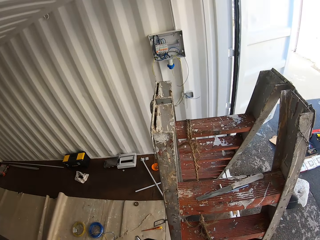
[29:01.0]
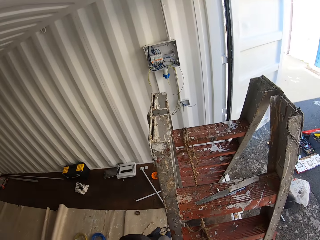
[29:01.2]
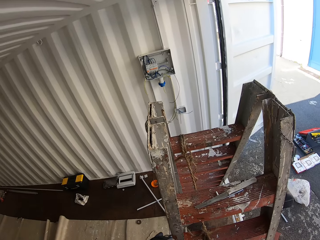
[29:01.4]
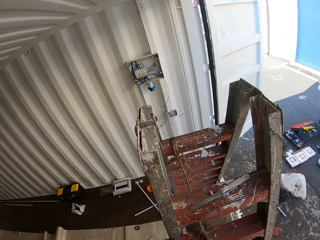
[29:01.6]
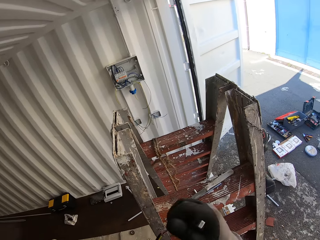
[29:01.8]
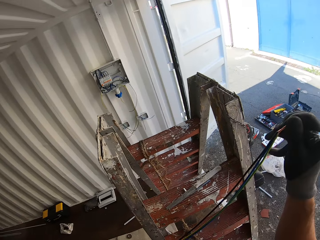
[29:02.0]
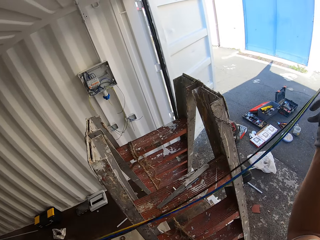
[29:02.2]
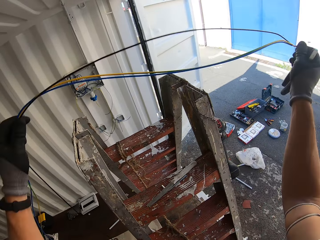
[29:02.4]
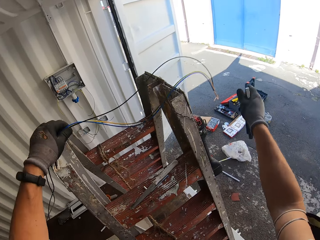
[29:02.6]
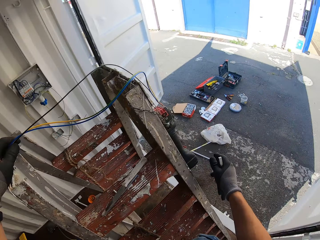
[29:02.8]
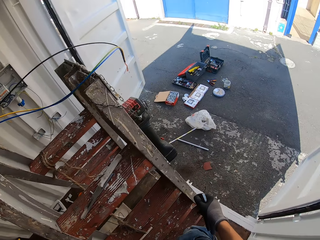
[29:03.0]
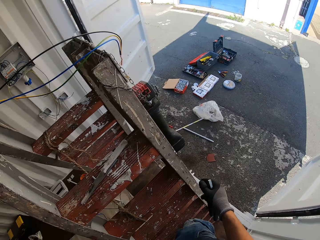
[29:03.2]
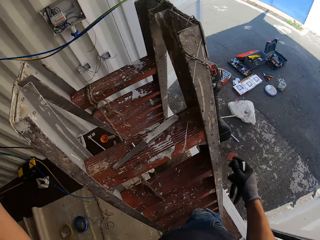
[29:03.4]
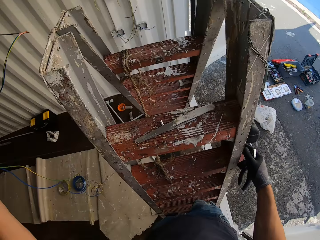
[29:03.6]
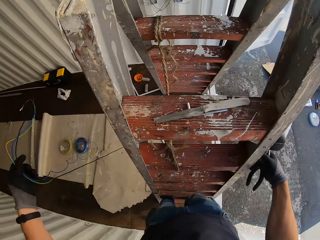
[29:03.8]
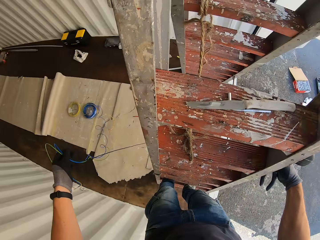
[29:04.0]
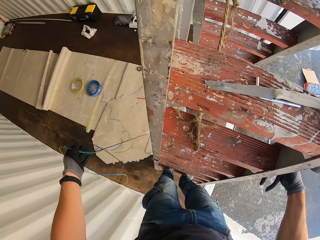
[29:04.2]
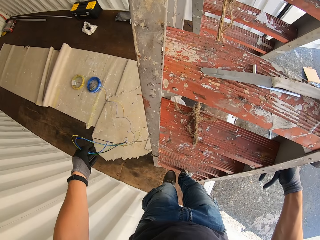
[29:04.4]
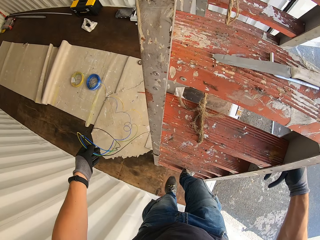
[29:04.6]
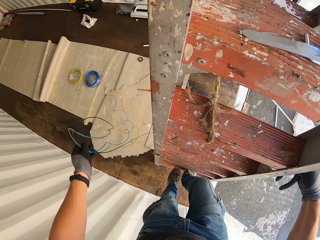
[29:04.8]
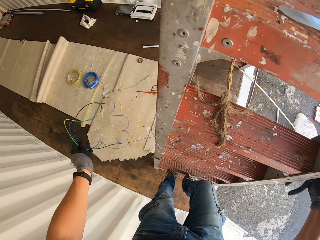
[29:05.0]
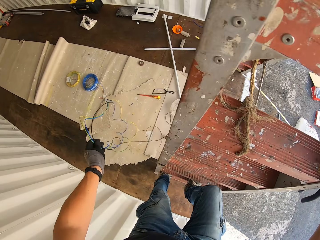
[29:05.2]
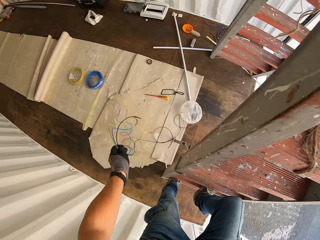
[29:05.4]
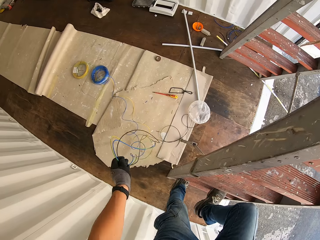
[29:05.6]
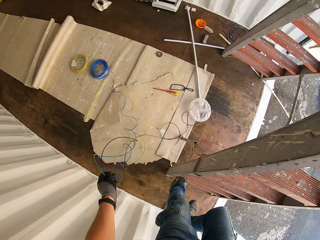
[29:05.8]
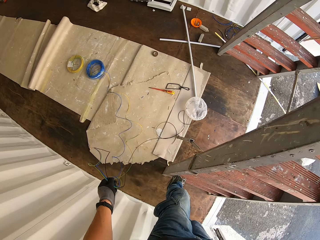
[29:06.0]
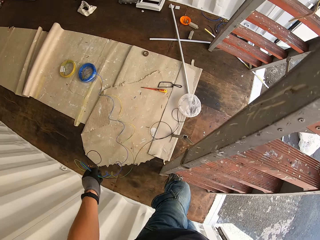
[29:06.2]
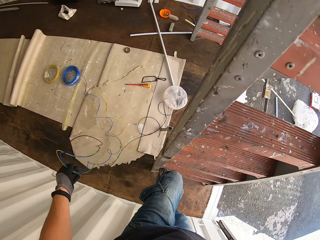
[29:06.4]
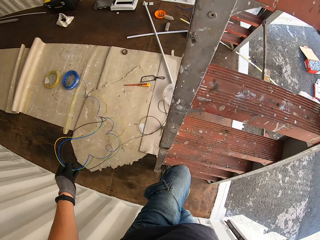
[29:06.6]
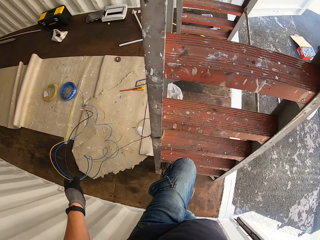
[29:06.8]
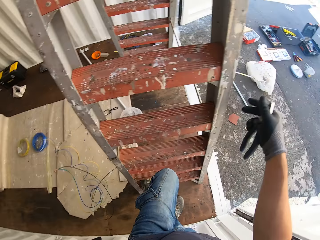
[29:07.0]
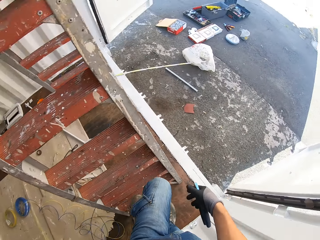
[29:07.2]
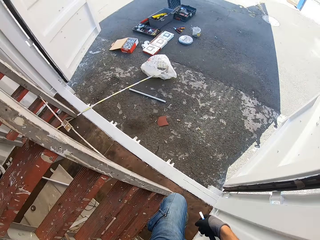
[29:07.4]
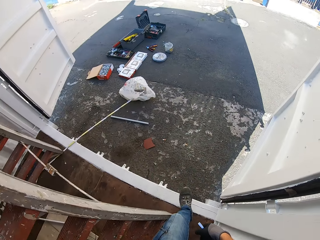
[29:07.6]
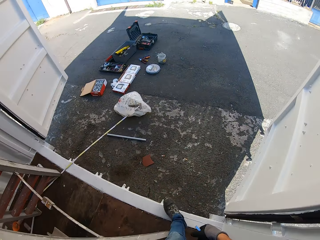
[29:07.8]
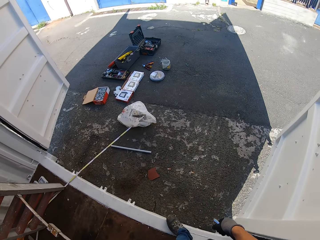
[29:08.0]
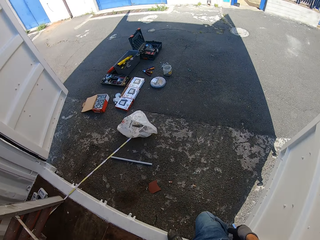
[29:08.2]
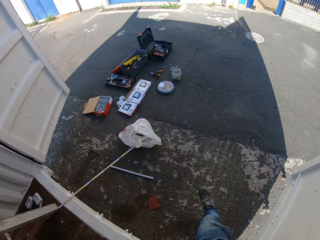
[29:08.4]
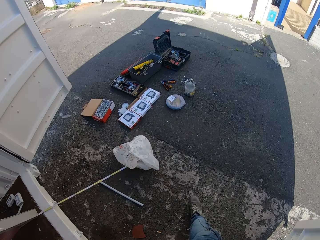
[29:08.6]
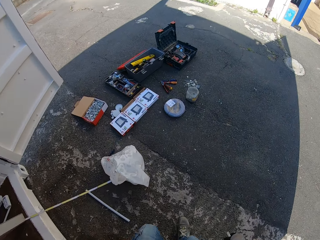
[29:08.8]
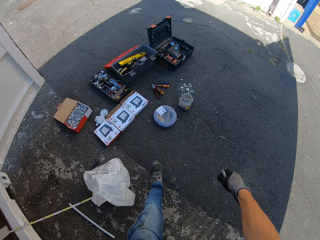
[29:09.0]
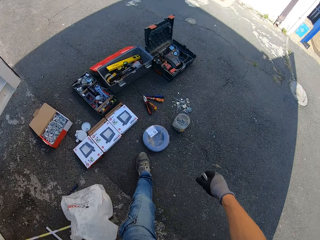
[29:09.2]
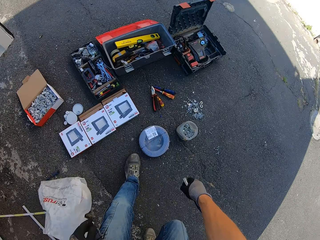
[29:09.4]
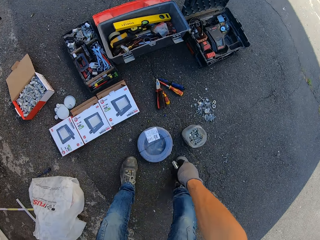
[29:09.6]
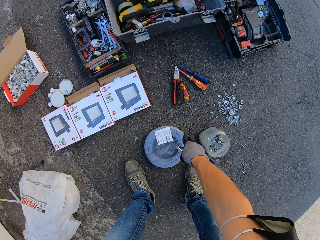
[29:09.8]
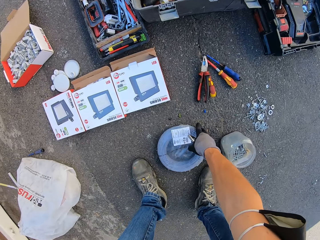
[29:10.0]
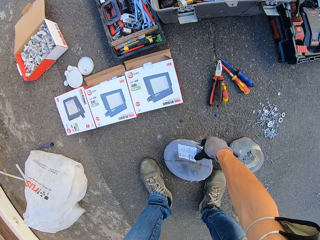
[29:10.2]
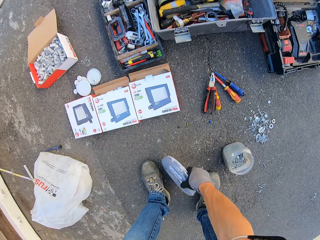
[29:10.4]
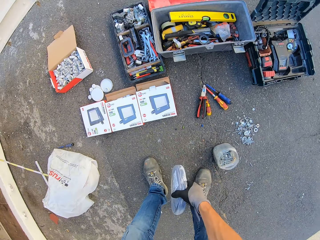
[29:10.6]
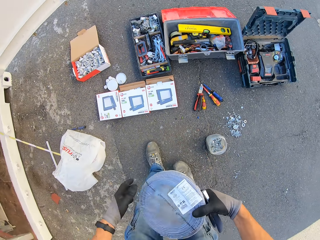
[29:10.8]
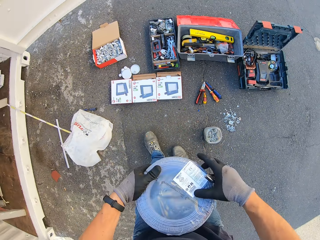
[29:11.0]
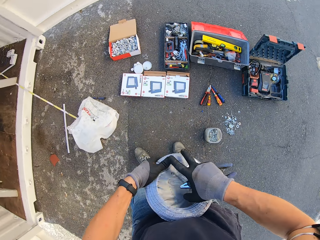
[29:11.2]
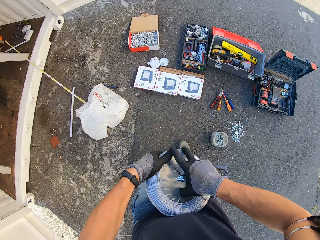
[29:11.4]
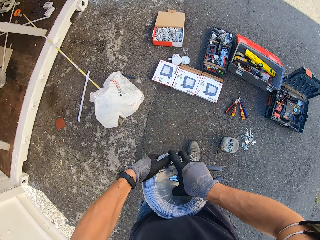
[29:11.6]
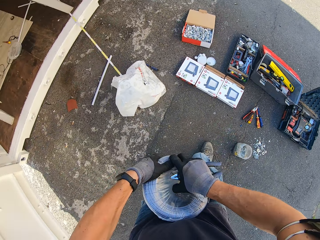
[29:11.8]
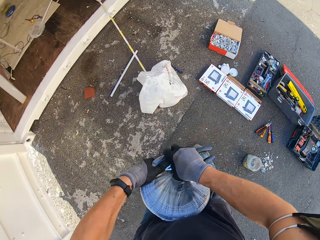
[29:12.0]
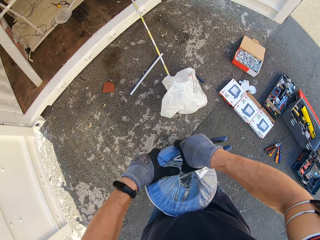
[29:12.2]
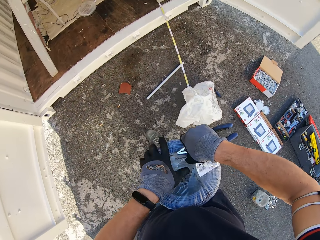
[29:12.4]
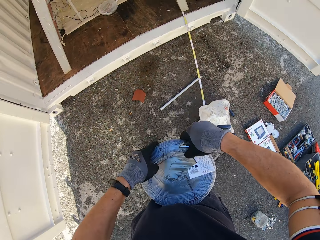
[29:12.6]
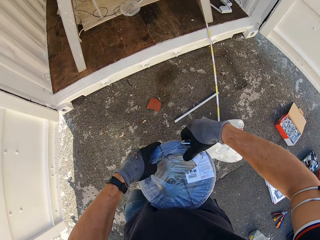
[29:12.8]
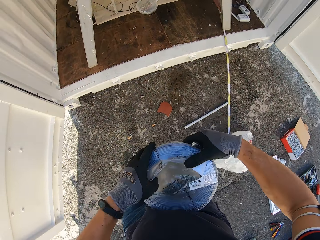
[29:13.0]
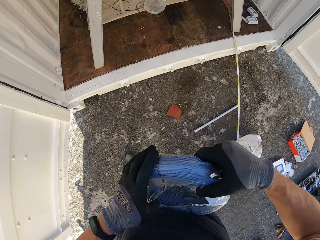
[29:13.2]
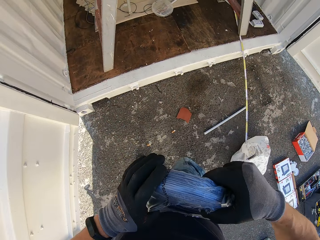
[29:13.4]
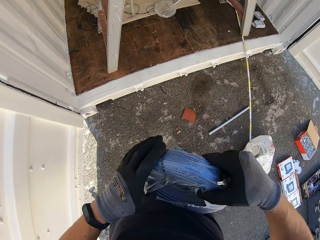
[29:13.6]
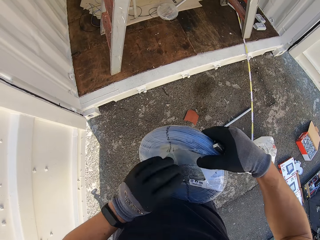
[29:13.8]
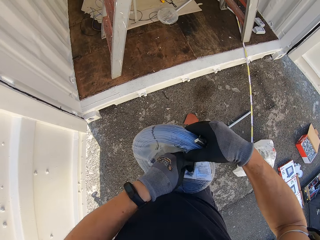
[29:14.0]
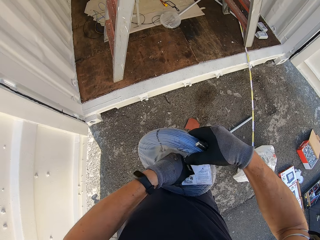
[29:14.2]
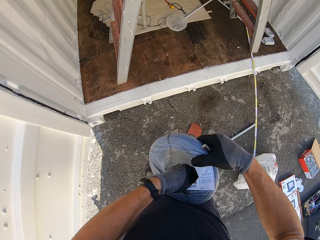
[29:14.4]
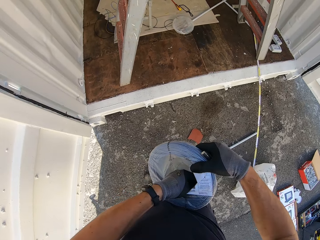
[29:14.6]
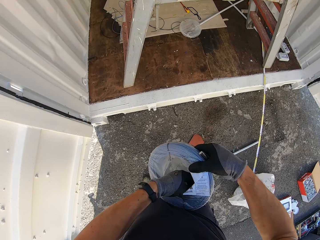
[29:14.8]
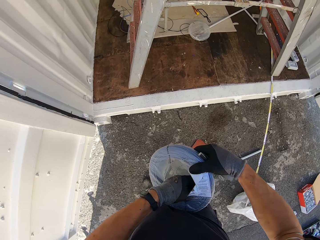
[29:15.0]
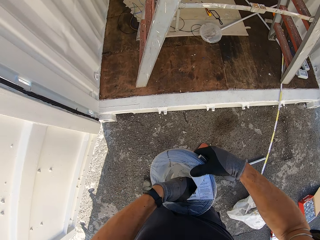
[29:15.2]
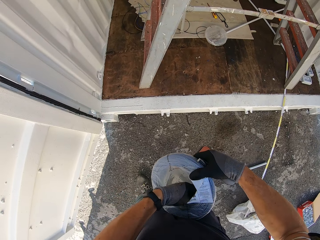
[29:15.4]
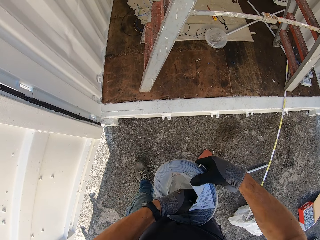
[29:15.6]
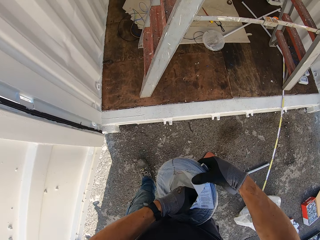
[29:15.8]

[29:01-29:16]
The camera wearer places the wire on the ladder and holds the pliers. They go down the ladder with the pliers and wires. They walk out of the convex box. They grab a wire roll from the ground and hold the pliers. They hold the pliers and tear the wire roll bag. They hold the pliers and unroll the wire.

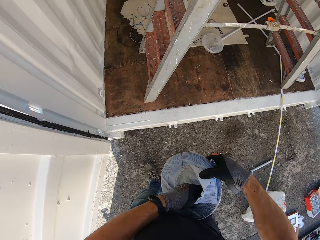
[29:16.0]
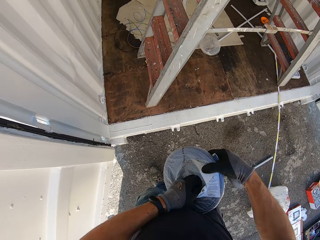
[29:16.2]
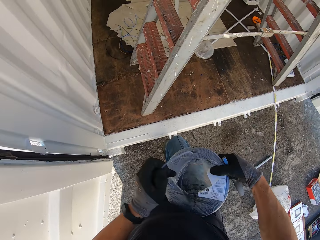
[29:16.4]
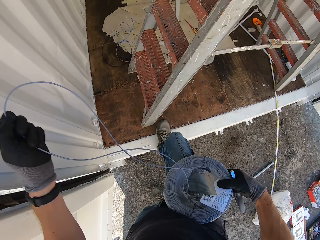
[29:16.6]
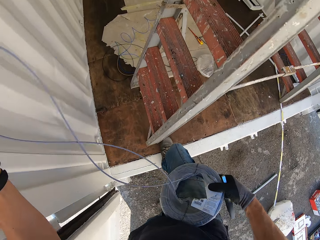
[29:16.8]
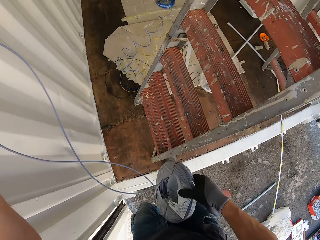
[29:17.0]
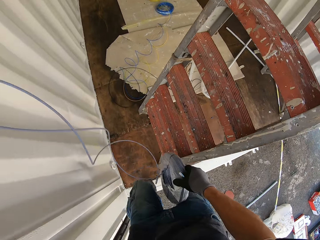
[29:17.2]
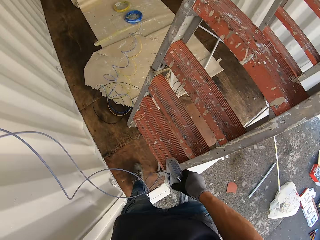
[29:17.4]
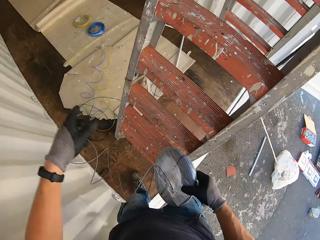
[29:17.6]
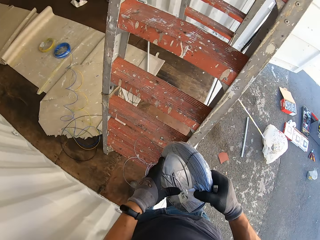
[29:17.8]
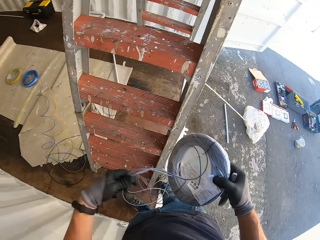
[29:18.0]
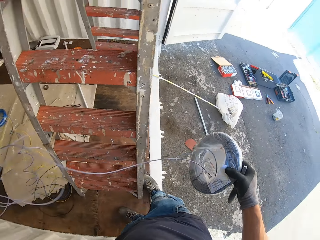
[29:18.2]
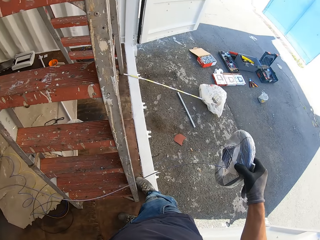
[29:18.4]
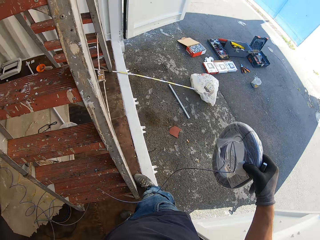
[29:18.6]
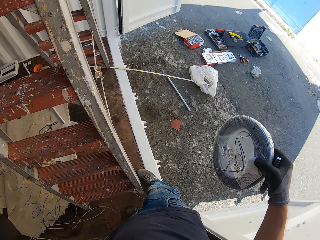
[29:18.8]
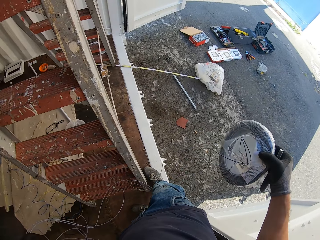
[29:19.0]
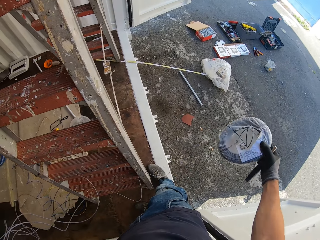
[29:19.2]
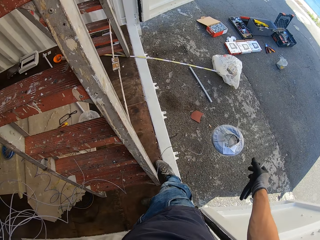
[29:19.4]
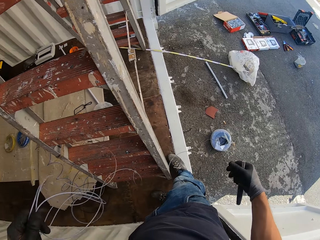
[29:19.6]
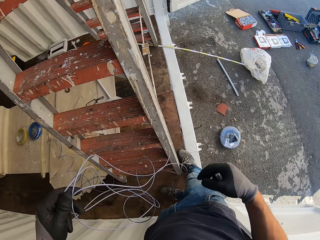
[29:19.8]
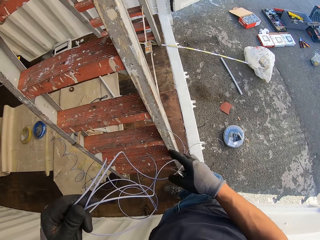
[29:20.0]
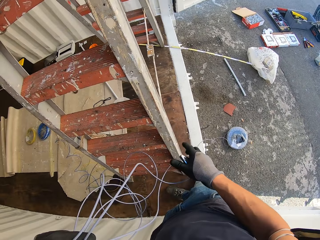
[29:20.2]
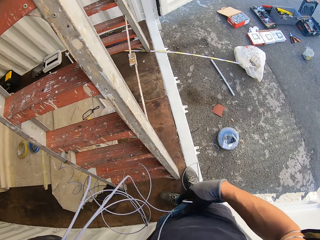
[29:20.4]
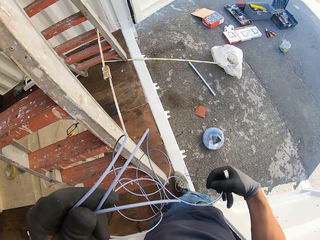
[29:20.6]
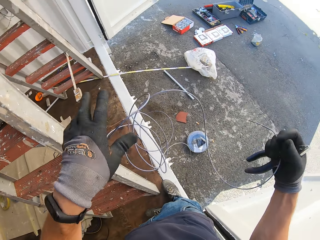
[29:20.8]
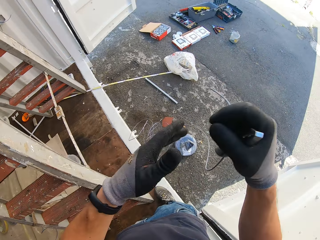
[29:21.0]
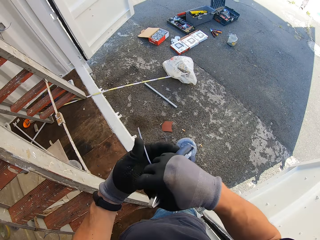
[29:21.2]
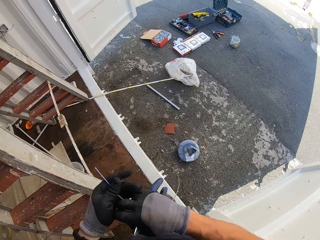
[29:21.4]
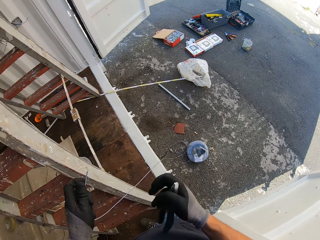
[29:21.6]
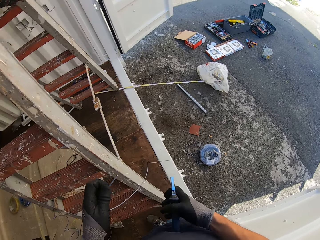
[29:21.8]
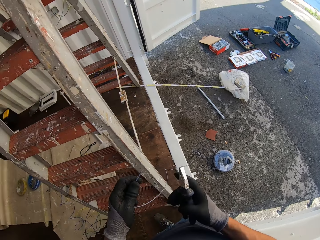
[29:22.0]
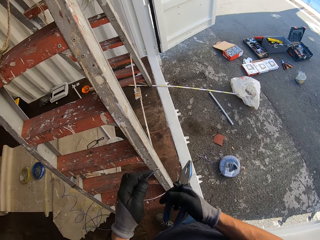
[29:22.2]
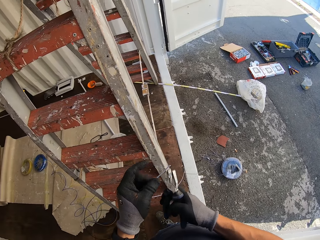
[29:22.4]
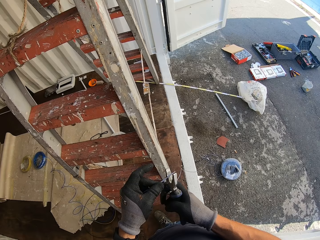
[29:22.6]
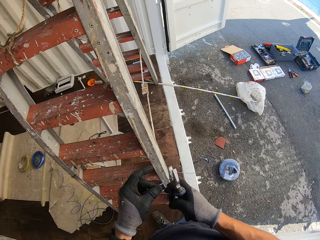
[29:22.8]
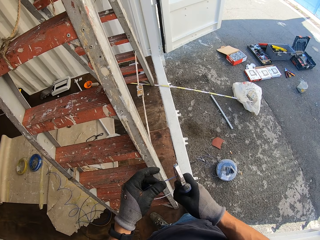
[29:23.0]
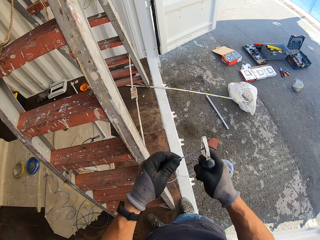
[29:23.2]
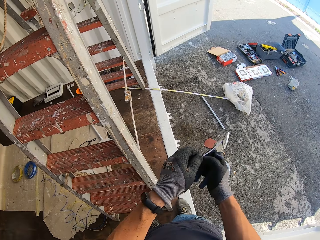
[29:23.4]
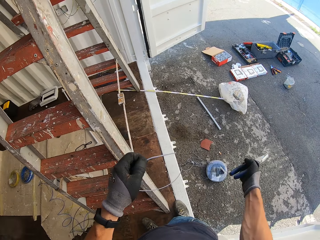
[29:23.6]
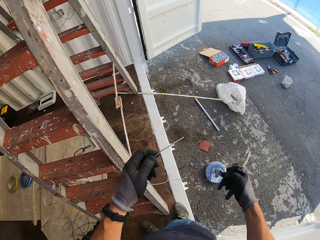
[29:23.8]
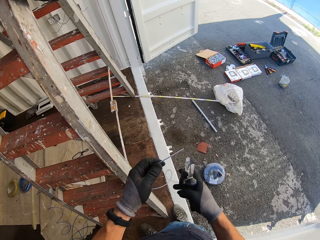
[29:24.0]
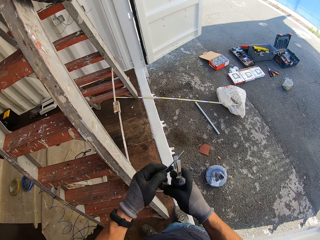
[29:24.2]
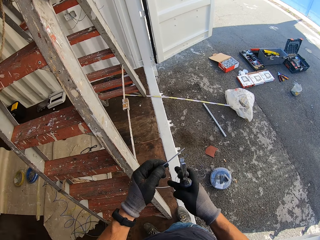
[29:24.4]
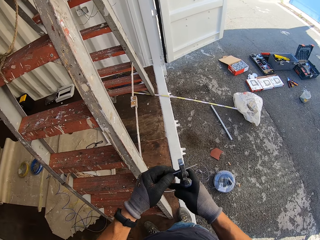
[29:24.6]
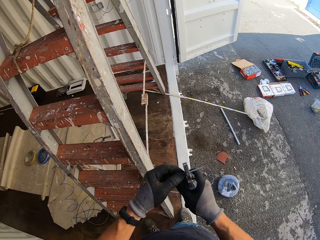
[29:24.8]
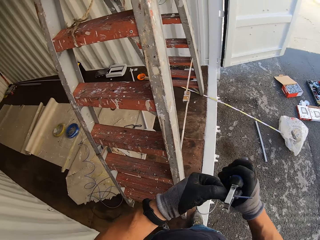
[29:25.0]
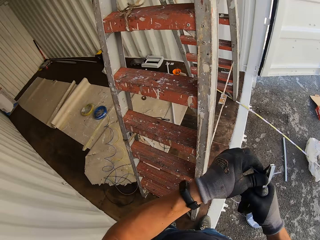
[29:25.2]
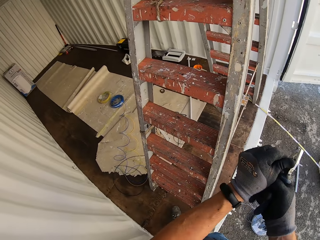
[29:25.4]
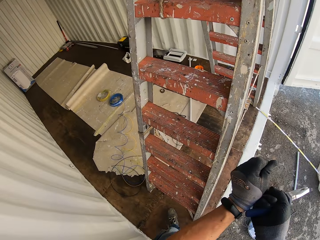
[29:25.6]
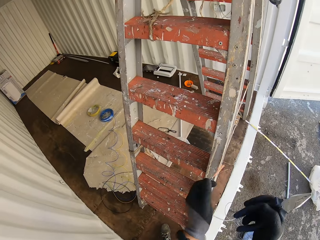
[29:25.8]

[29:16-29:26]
The camera wearer removes the cable from the seal. They drop the wire roll on the floor and hold the pliers and wire. They hold the wire and pliers. They cut the wire edge with the pliers. They strip the wire cover with the pliers.
